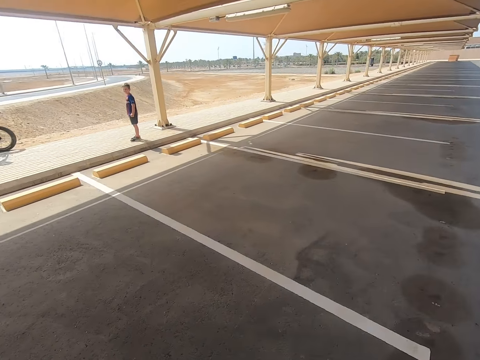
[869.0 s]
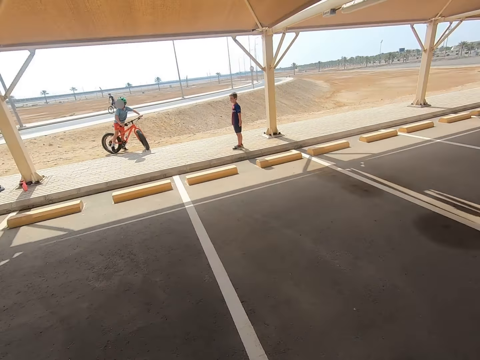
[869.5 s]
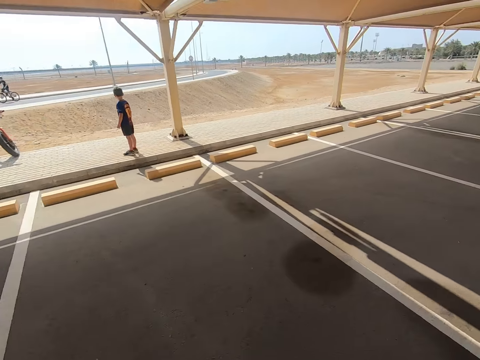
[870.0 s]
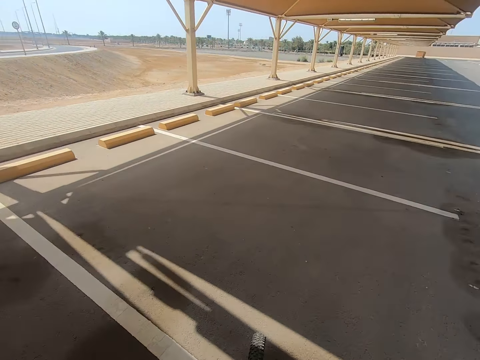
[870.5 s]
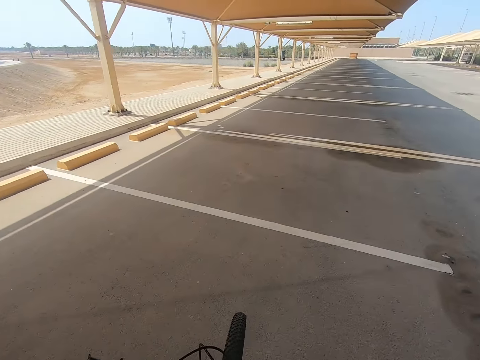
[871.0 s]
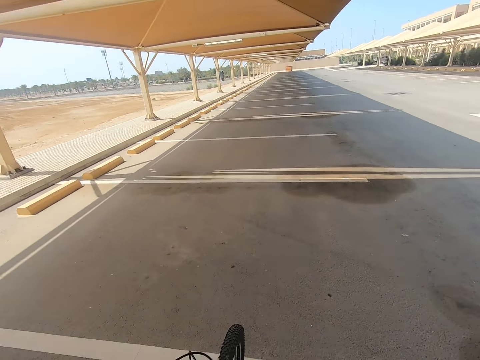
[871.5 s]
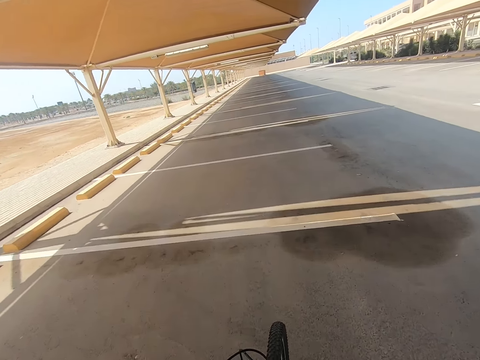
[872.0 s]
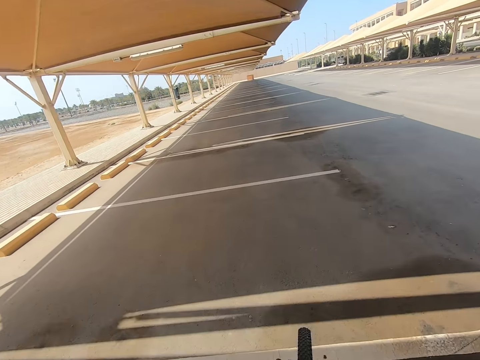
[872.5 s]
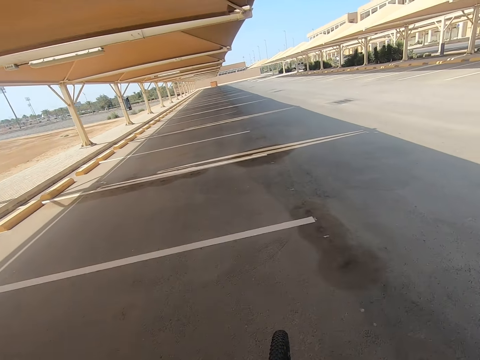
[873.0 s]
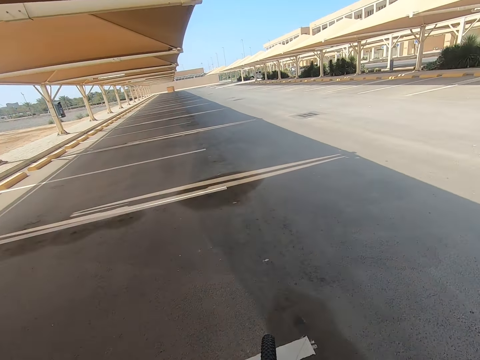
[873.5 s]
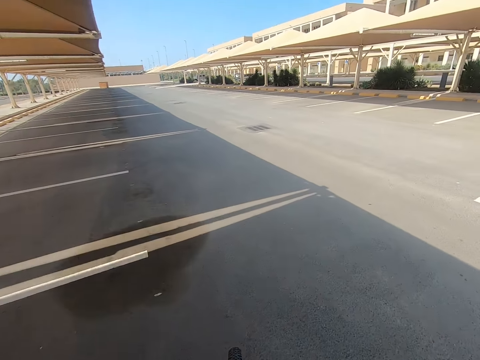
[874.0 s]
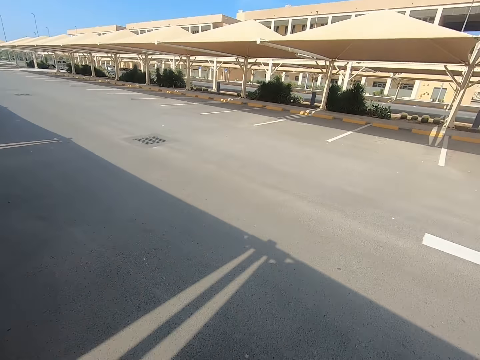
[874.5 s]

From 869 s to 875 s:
The camera wearer looks around.

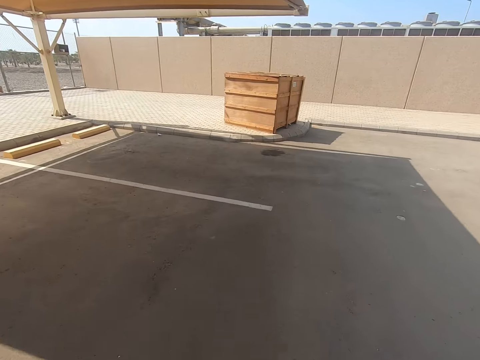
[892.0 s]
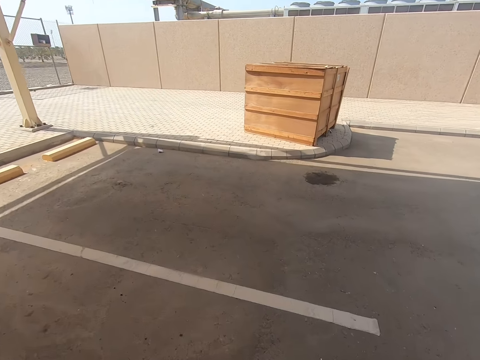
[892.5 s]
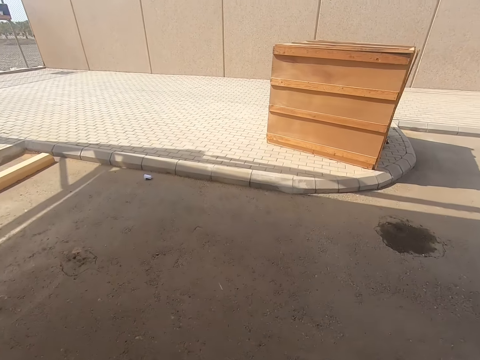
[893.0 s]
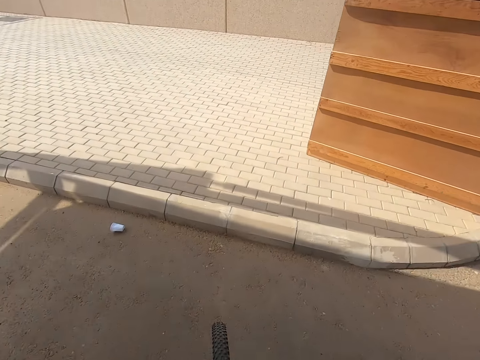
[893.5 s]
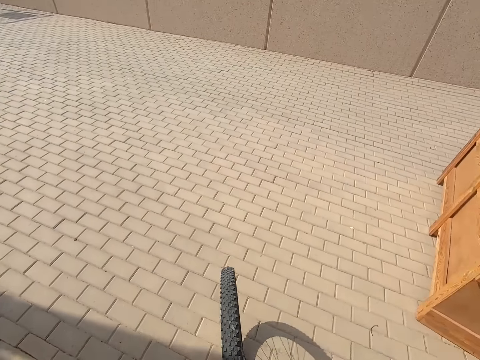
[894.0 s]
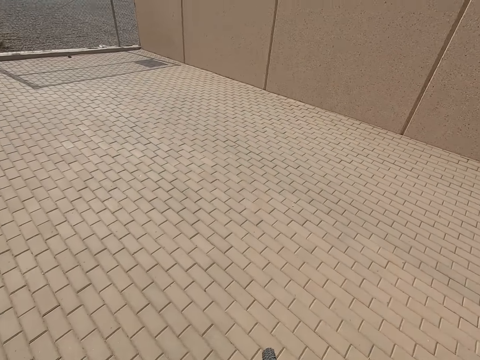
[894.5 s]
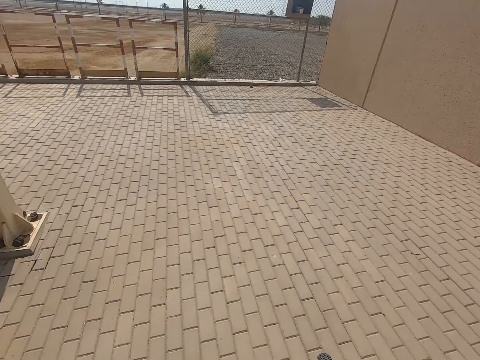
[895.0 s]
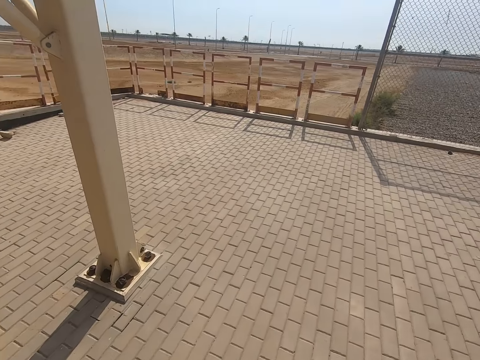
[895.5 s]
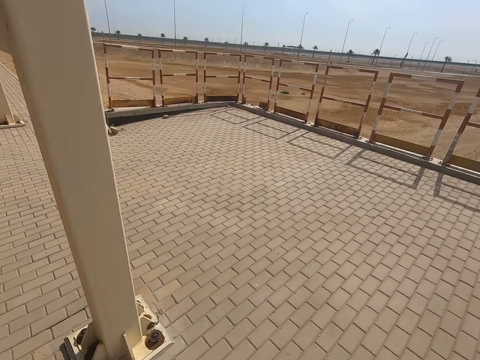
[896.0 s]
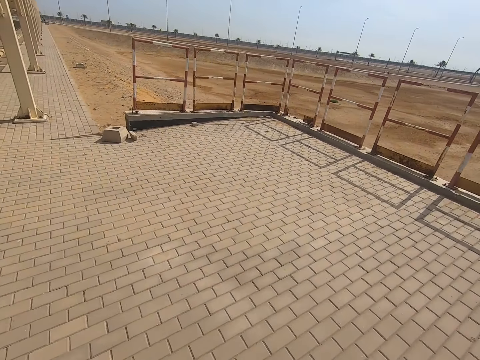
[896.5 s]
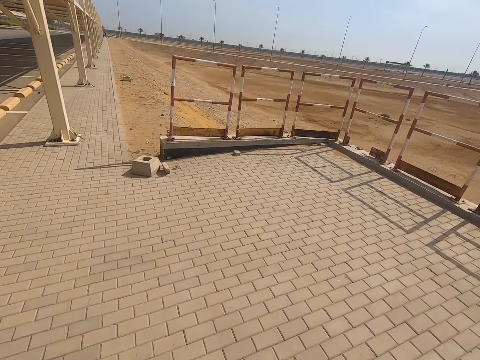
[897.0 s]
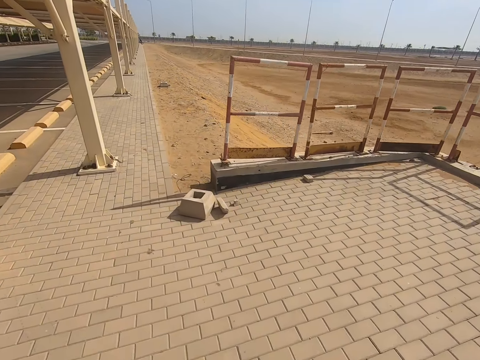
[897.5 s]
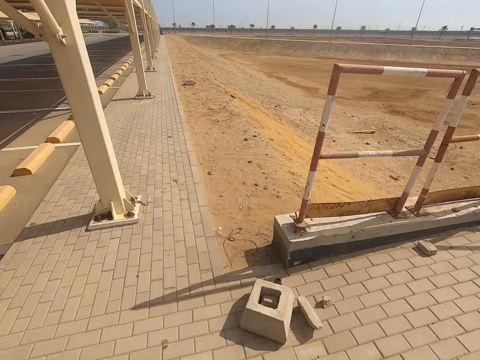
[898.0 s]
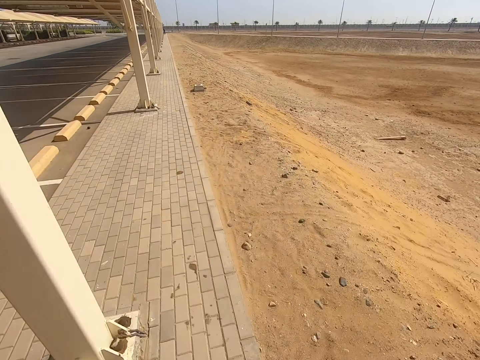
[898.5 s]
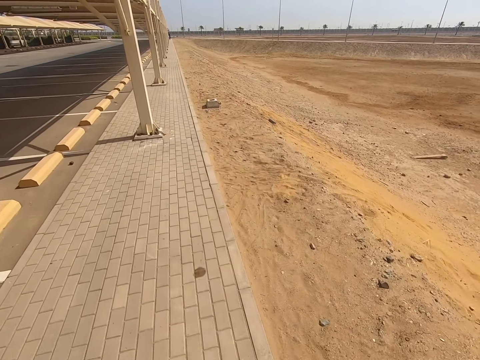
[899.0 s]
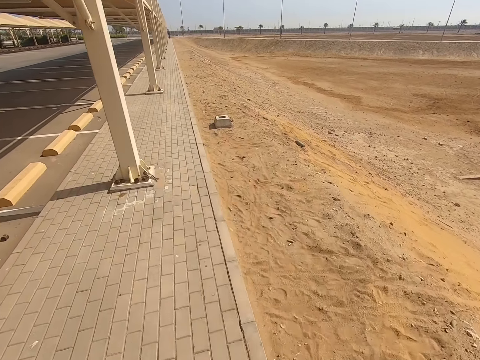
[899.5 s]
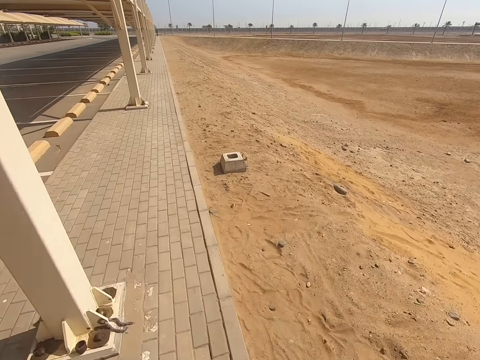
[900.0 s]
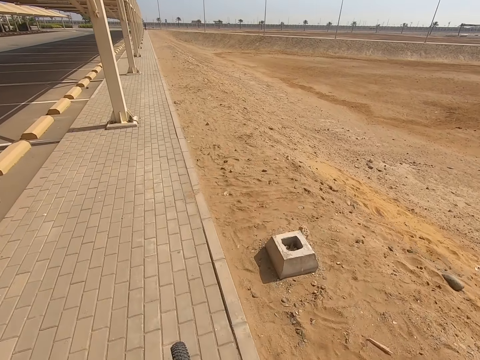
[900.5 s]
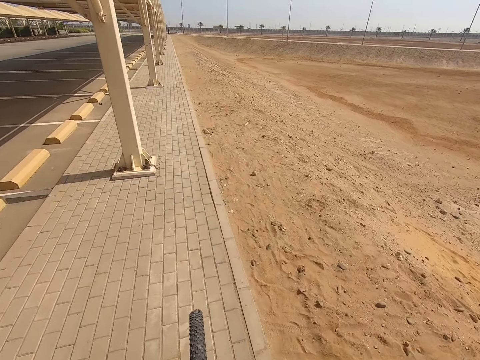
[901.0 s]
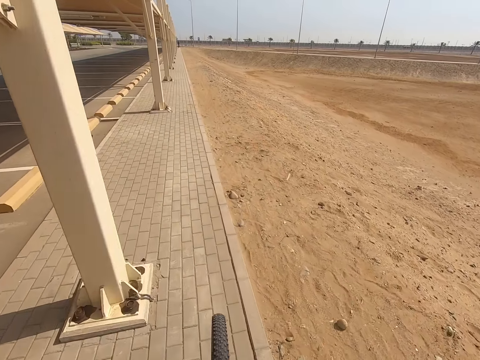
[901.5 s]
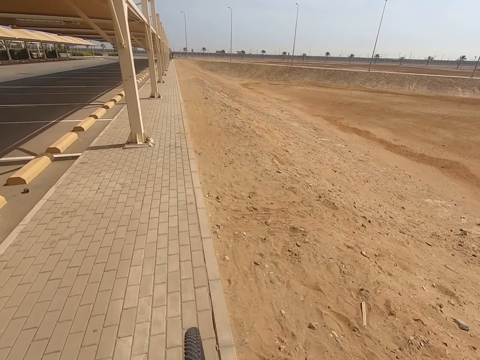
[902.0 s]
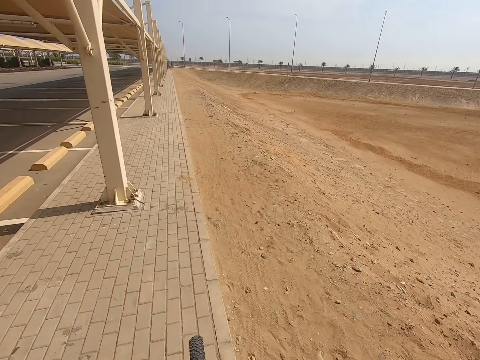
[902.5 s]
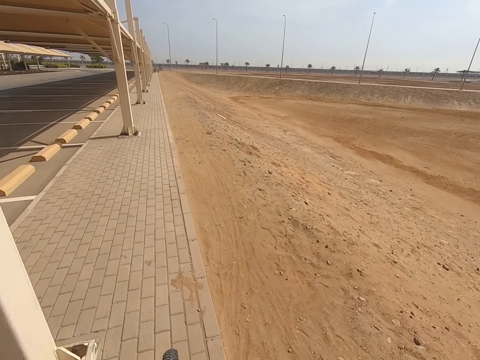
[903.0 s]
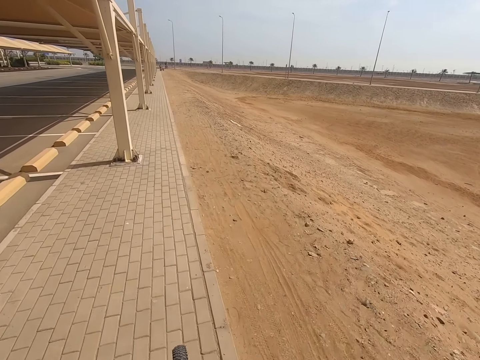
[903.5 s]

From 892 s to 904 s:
The camera wearer rides a bicycle on the pavement.

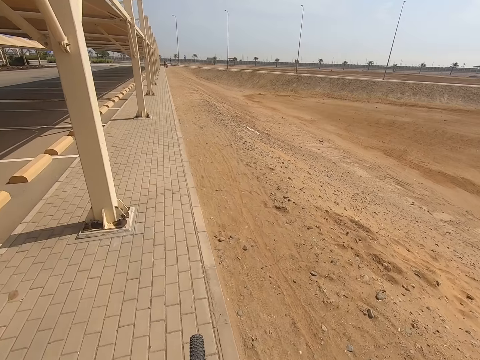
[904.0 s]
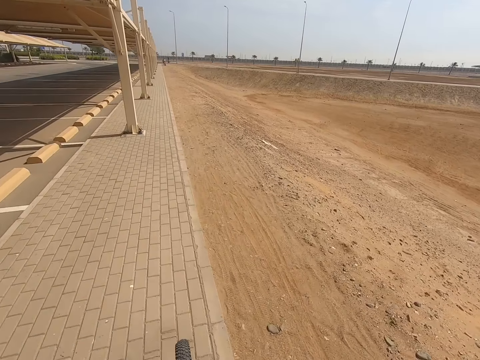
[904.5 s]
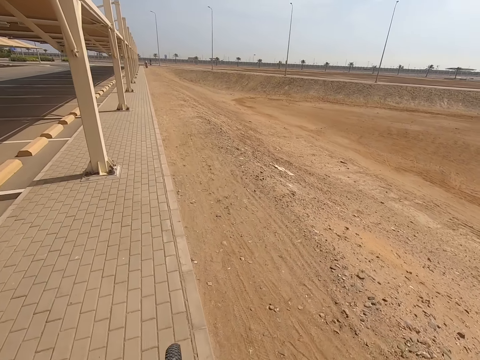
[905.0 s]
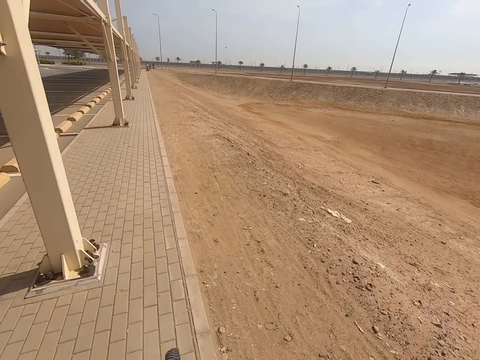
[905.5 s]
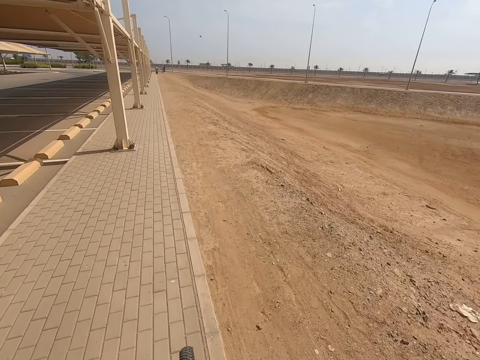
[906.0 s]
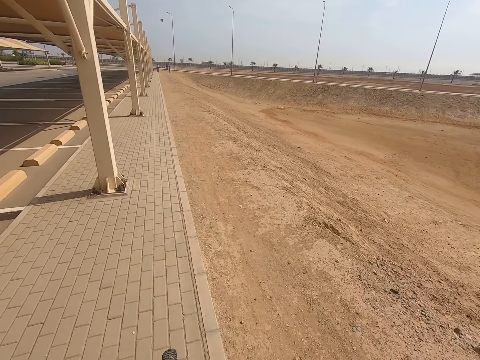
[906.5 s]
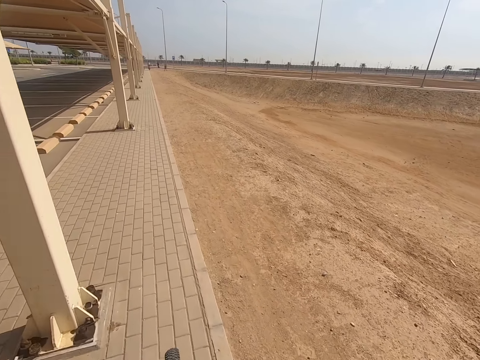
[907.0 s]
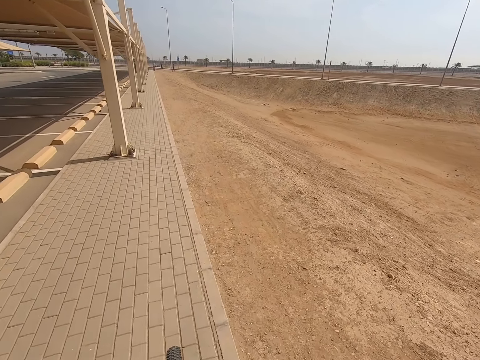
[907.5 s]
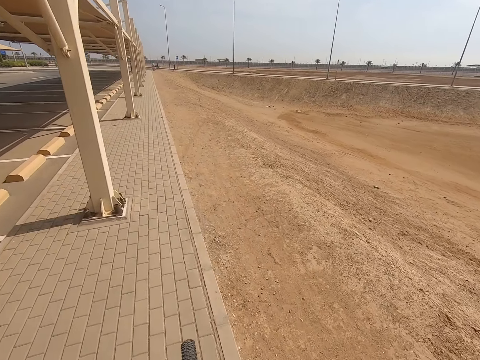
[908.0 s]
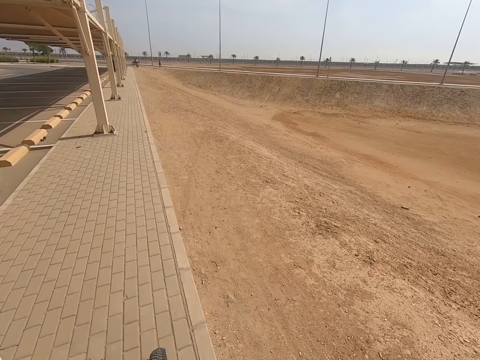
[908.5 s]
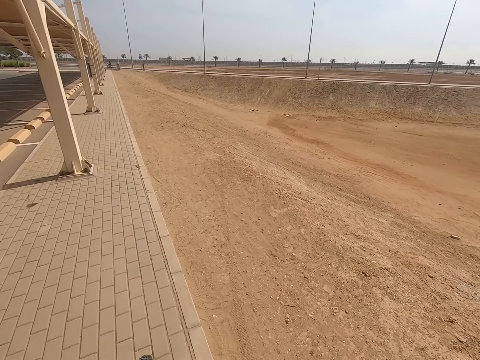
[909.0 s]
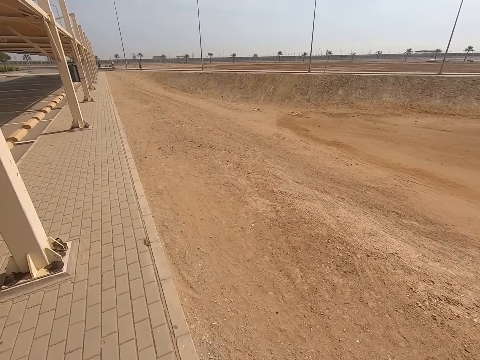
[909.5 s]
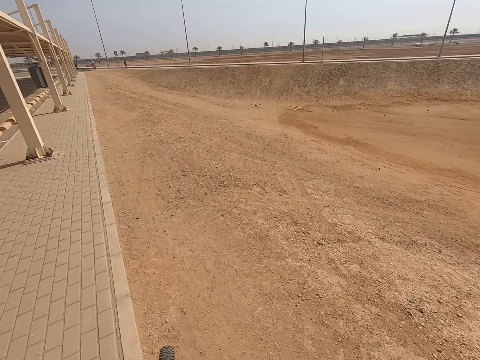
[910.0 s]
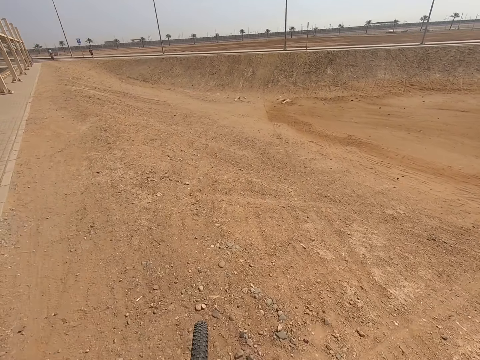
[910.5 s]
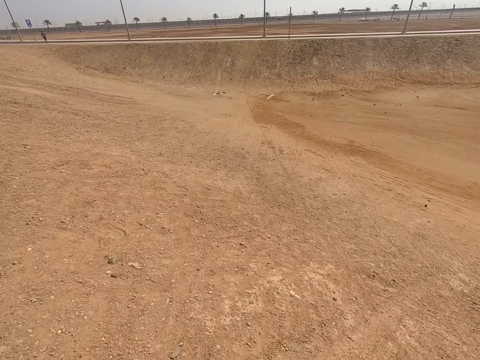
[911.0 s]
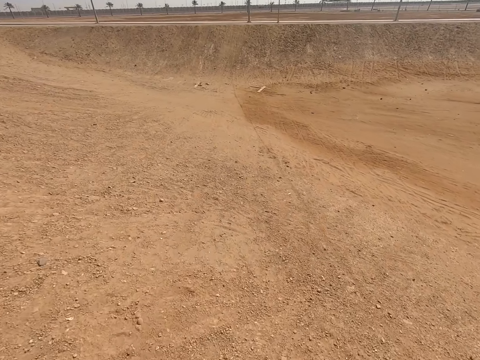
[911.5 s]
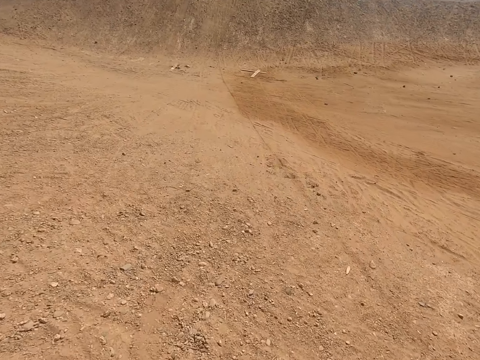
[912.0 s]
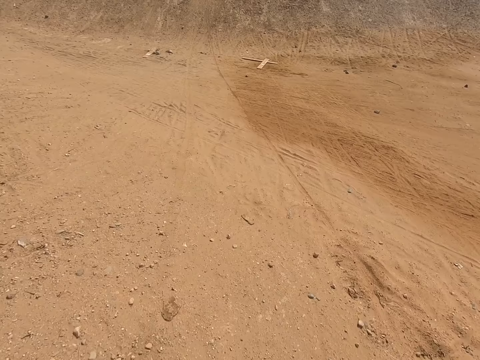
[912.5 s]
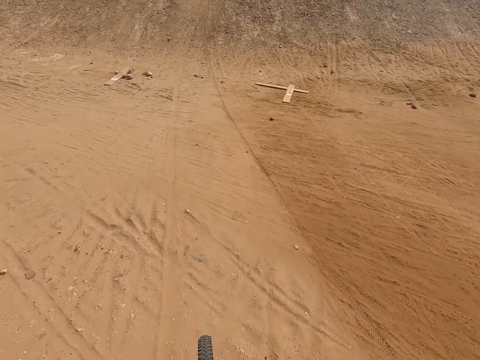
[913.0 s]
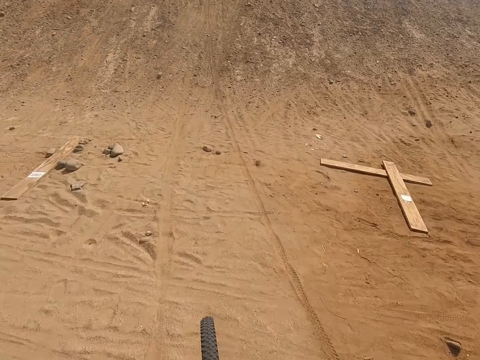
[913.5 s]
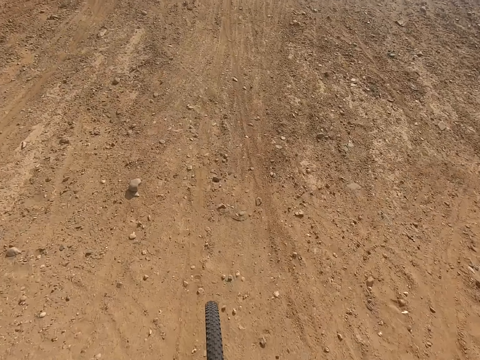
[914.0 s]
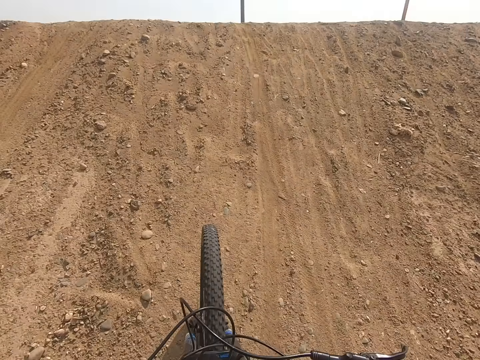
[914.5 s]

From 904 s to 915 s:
The camera wearer rides a bicycle on the ground.
